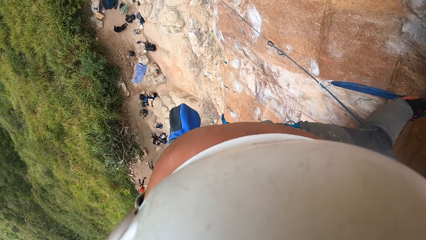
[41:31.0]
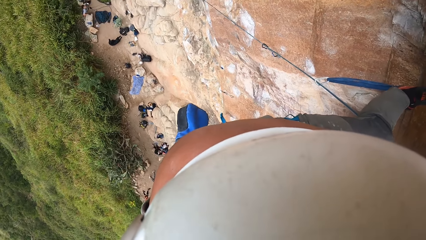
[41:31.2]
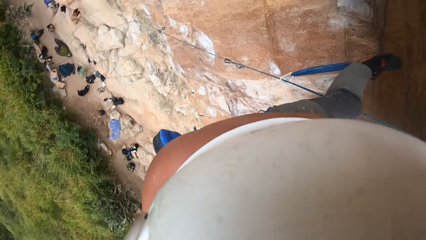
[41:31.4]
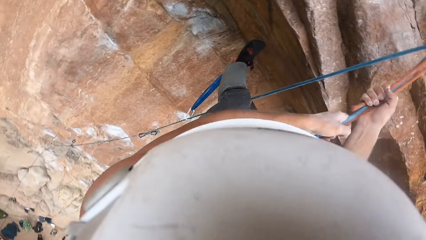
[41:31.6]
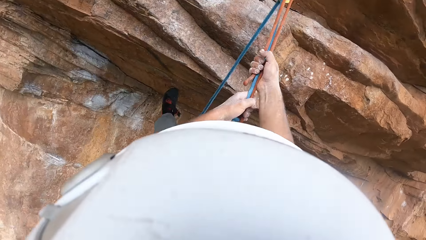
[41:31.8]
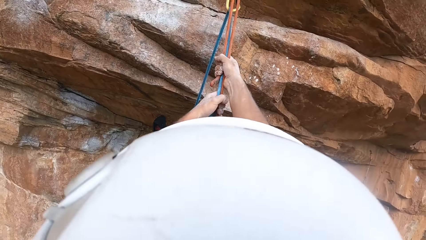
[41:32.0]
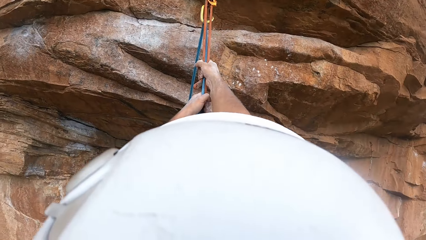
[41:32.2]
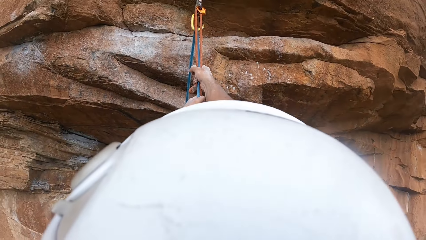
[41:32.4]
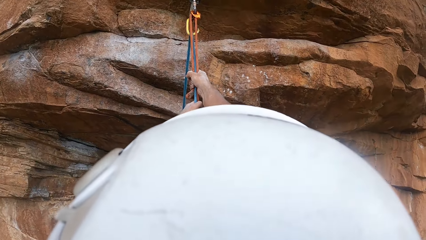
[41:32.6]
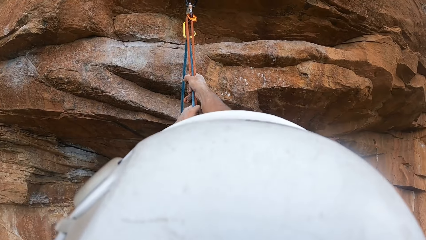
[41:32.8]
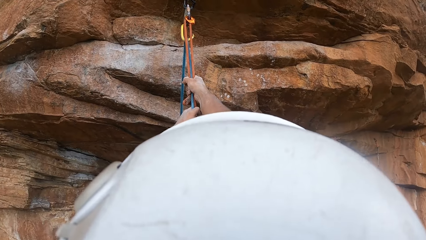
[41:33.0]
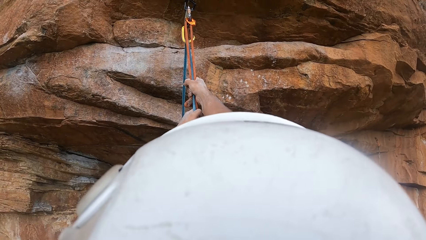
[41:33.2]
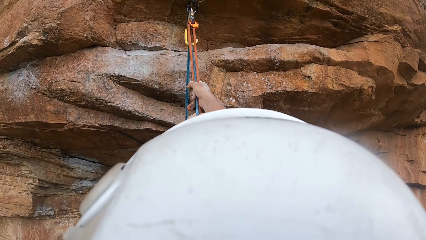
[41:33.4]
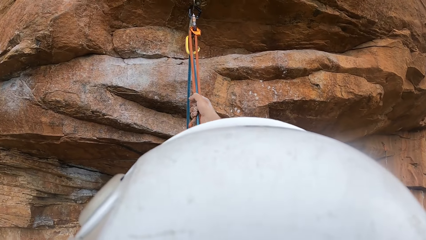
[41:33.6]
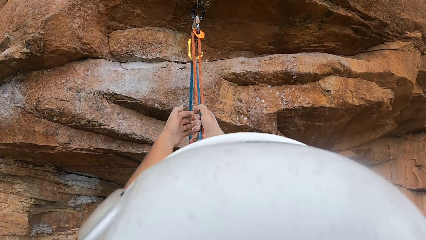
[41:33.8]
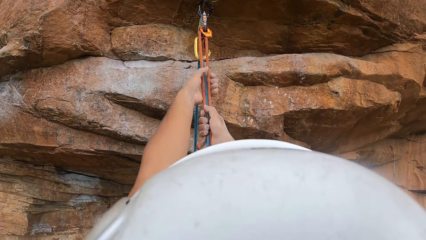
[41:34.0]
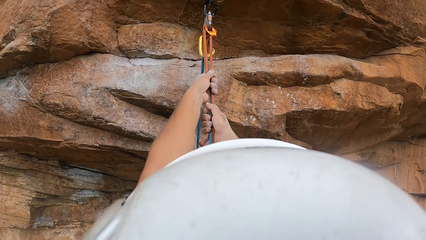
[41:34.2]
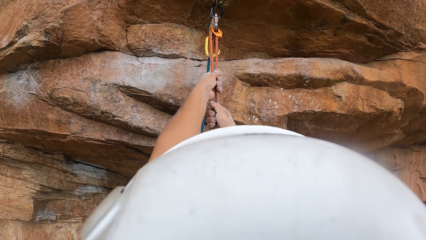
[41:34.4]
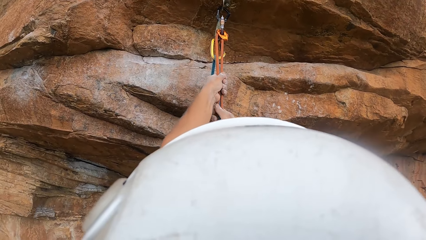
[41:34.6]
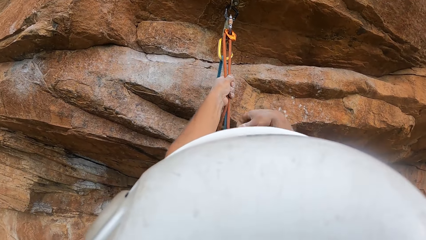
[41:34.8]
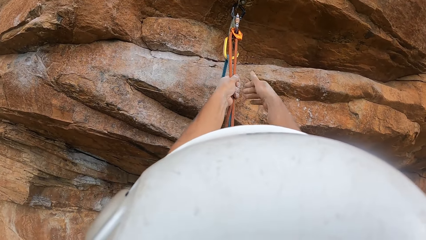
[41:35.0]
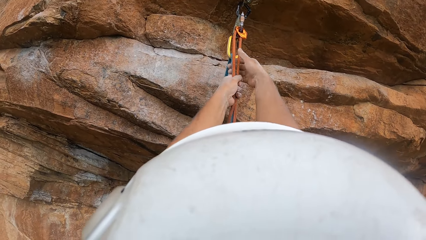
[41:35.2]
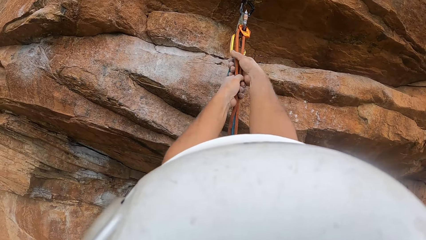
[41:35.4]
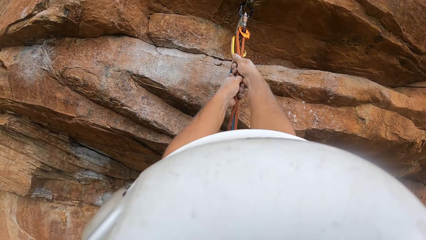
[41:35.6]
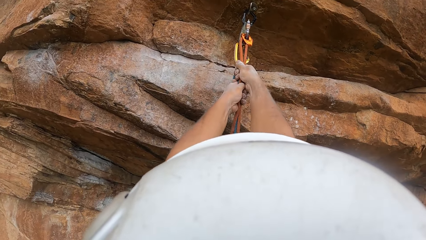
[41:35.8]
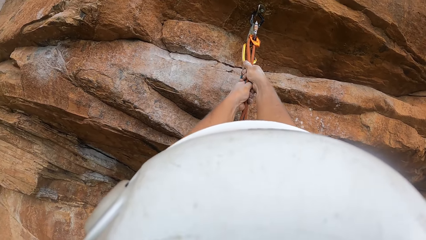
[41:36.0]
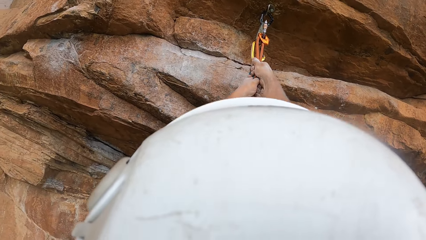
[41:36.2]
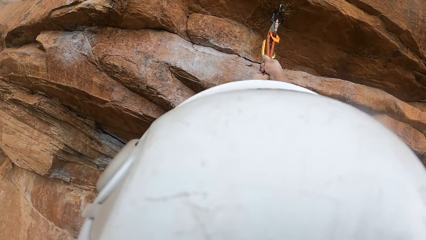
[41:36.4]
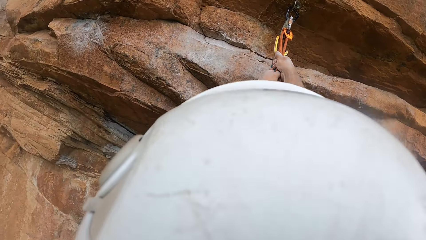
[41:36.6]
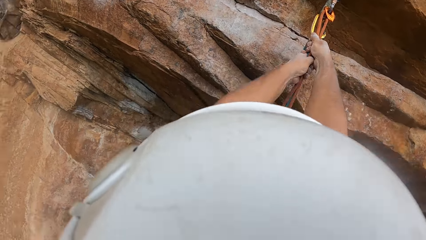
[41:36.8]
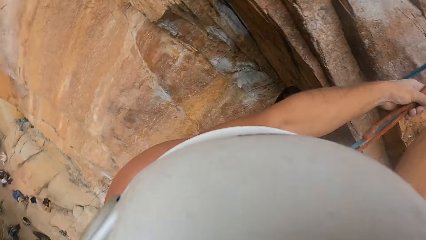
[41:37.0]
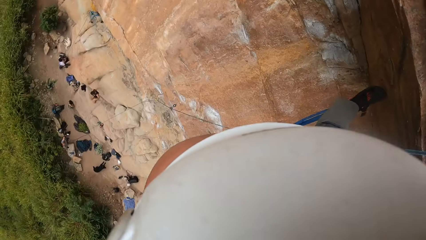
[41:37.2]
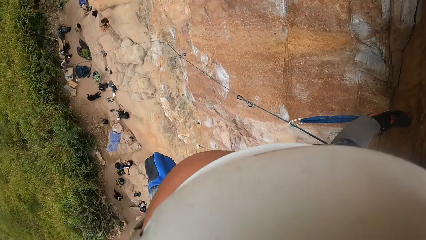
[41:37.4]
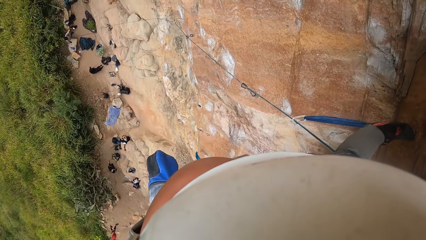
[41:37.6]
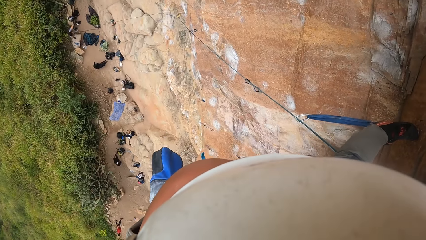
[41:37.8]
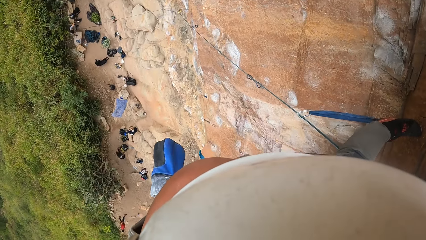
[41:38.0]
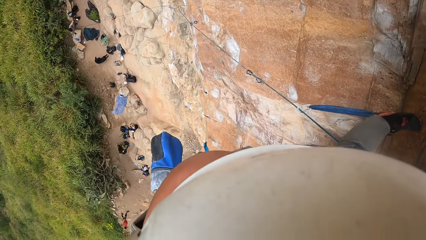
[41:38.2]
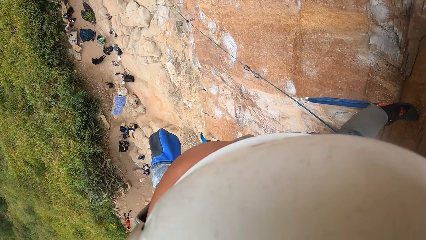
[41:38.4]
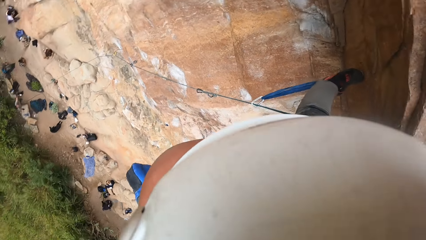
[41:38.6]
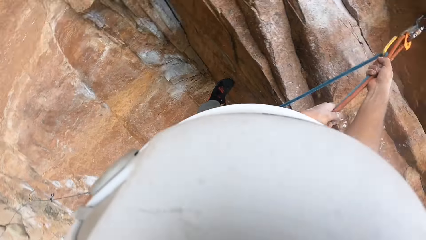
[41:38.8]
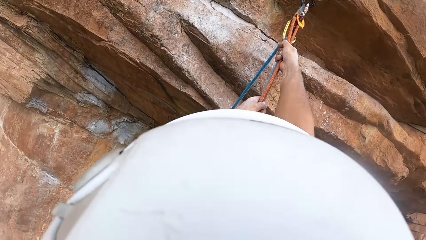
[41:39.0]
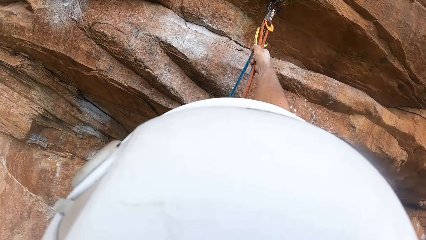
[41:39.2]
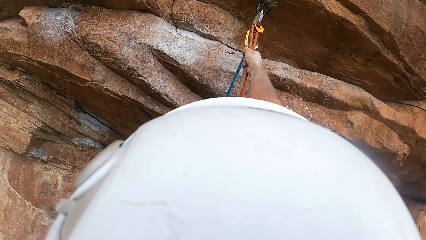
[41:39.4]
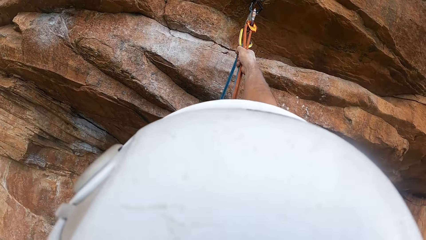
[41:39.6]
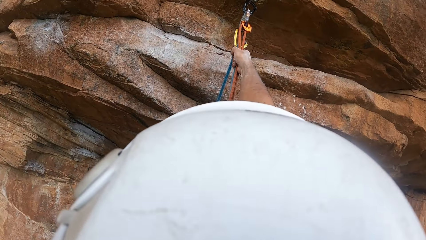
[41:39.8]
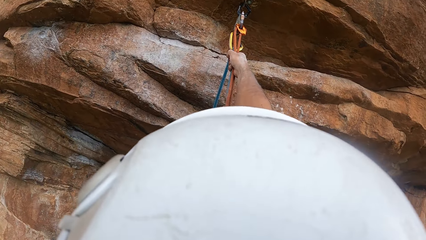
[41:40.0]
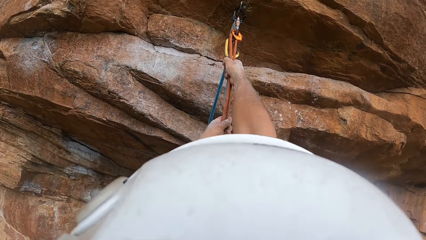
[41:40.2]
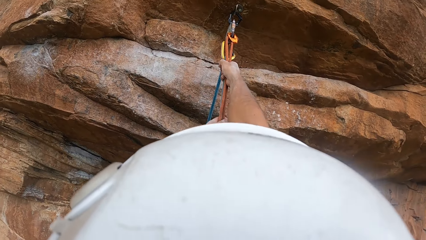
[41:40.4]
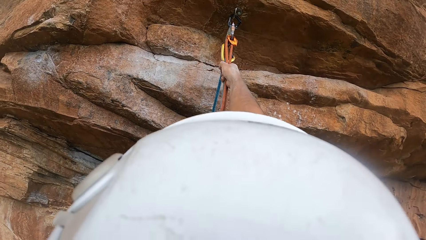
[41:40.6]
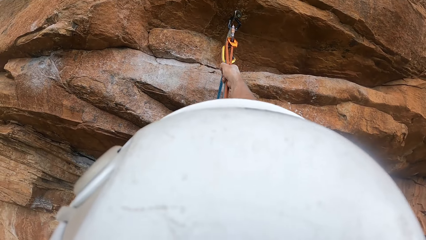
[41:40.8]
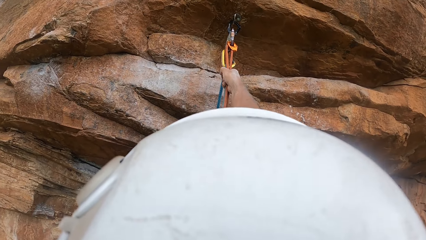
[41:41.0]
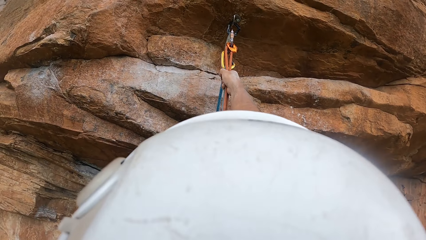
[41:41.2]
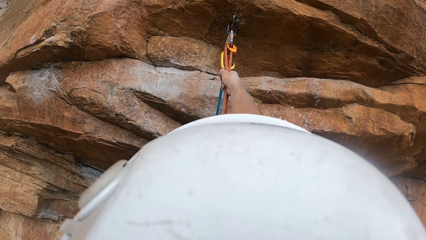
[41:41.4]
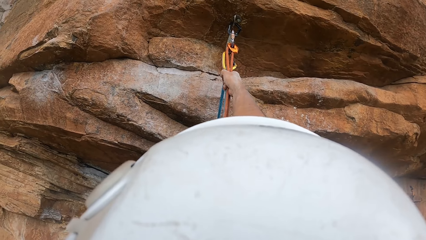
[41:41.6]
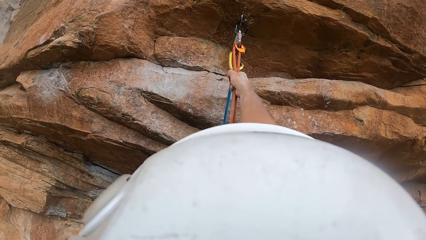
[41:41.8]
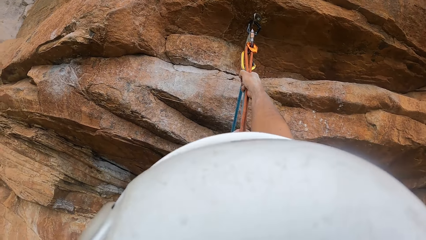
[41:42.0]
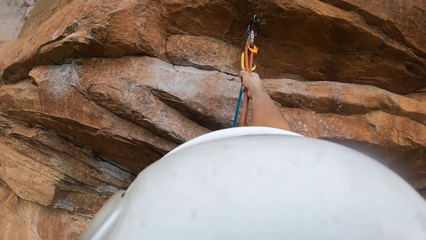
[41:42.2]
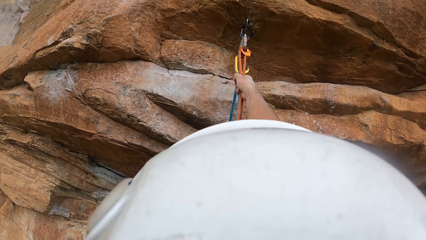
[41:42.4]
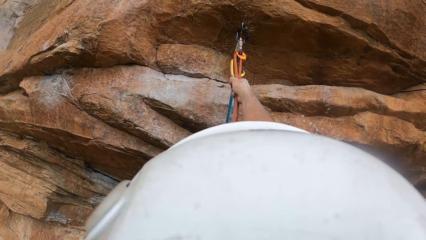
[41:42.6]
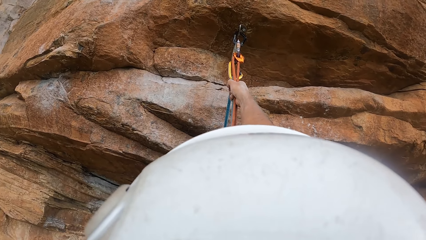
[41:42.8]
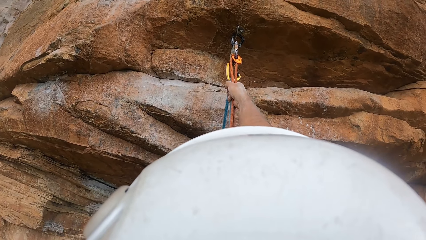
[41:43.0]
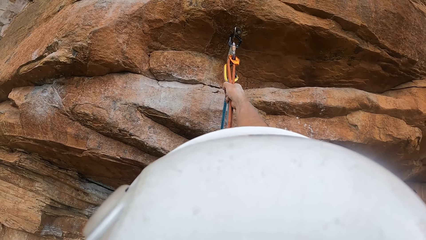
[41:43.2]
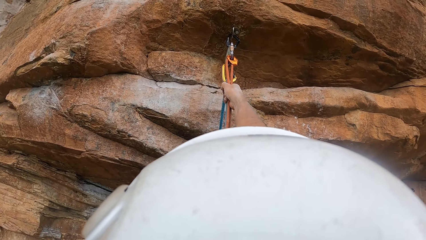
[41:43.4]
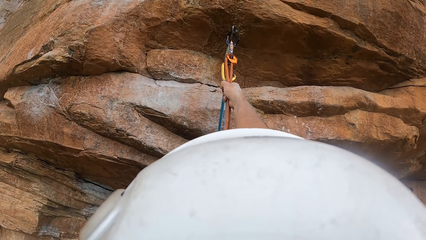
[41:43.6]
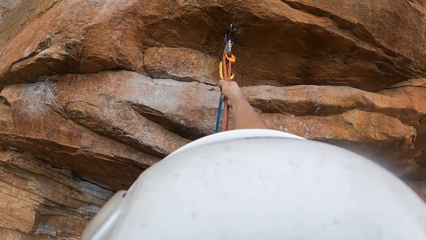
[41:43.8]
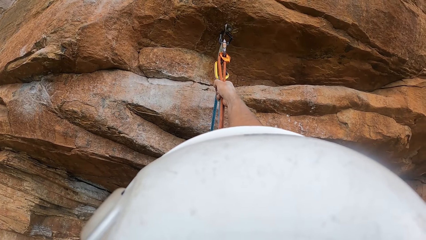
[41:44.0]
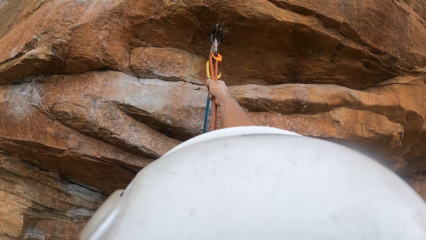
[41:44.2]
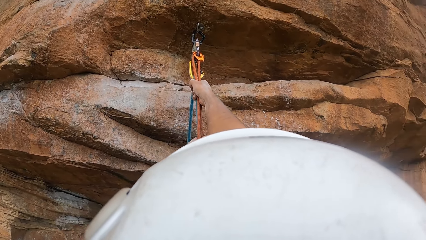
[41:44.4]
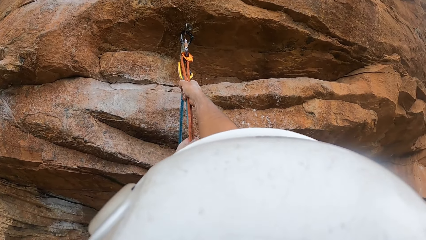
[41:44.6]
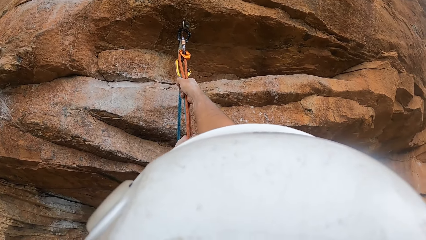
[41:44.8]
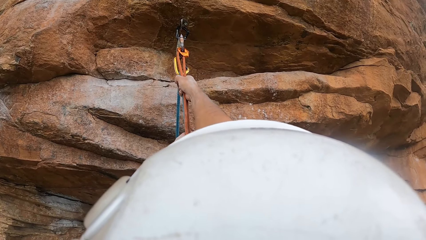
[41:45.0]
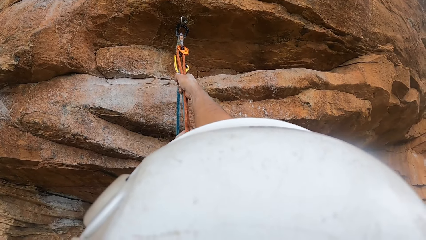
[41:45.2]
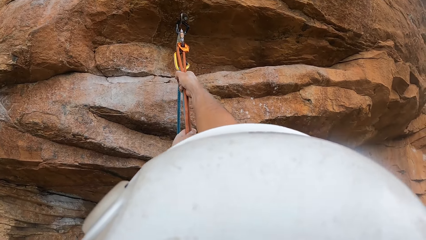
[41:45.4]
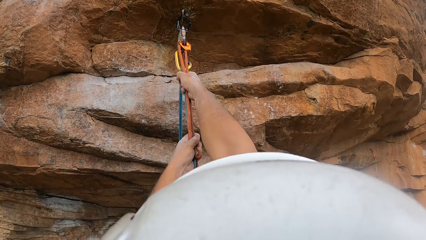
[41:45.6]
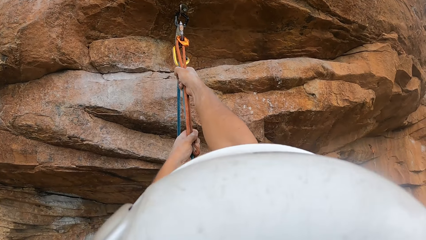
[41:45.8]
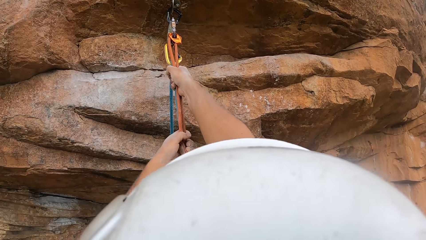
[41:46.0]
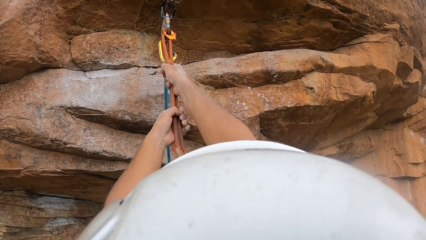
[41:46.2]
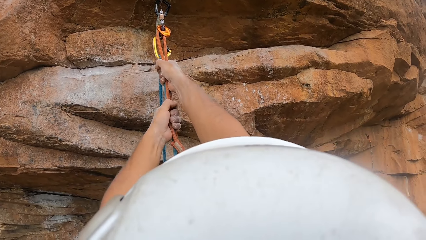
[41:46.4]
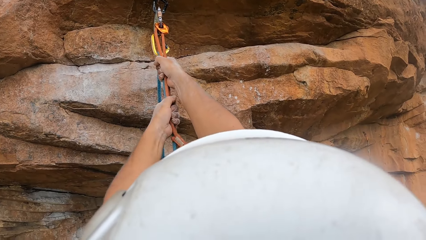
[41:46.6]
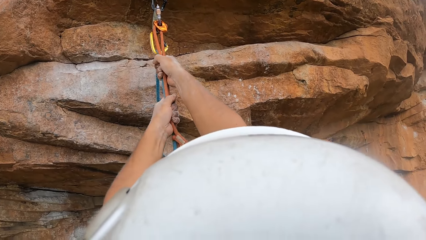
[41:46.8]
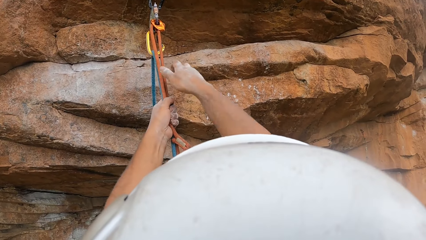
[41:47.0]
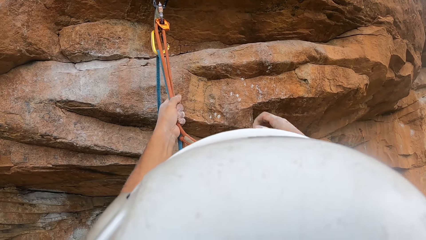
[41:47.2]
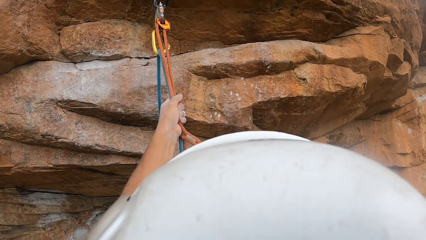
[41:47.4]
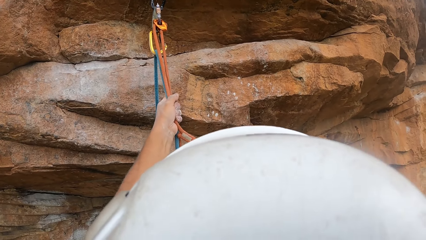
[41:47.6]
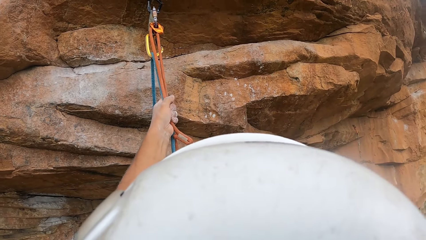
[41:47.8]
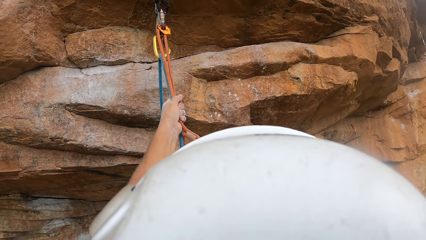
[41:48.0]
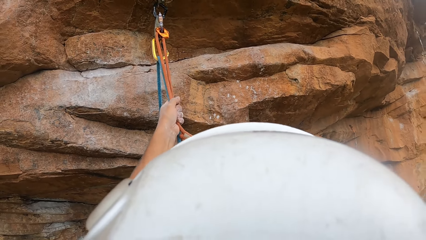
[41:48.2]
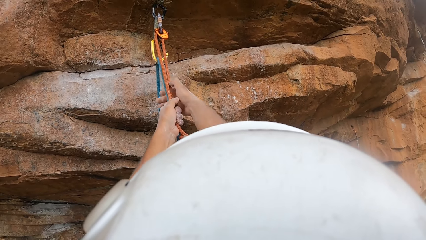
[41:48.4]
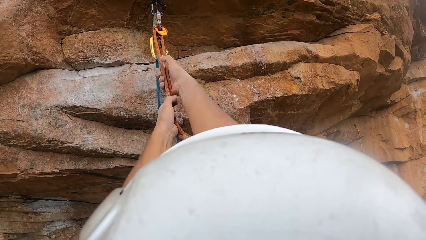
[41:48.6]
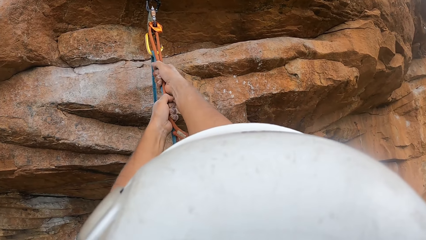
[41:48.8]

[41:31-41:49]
The camera wearer holds the rope with both hands. They climb the mountain. They move up both hands on the rope. They stare around the mountain. They look down. They hold the rope with both hands. They move the left hand. They drop the right hand.
